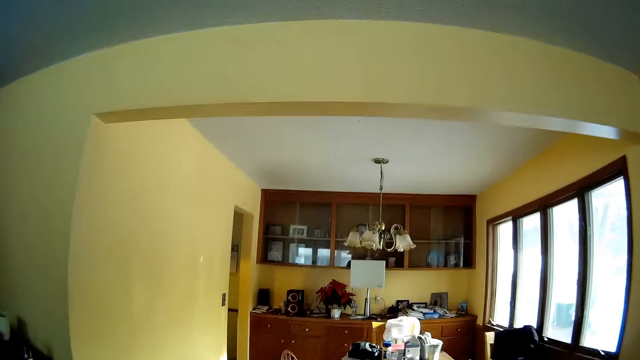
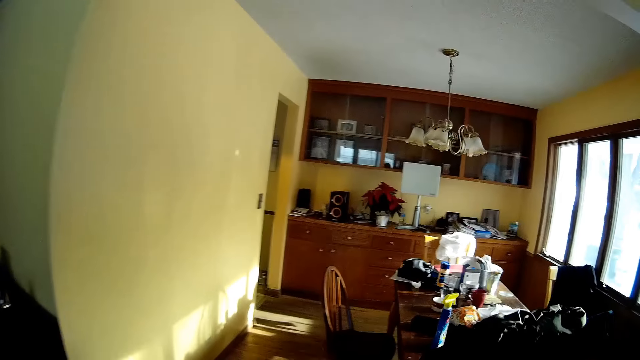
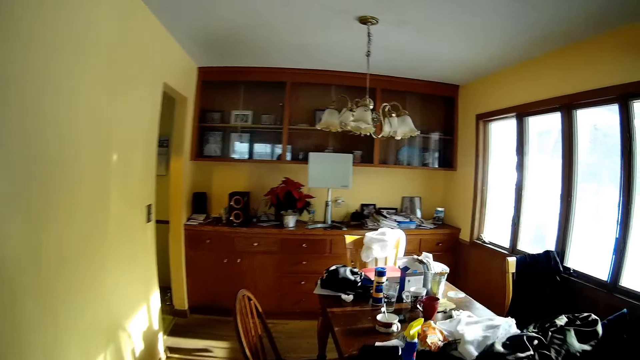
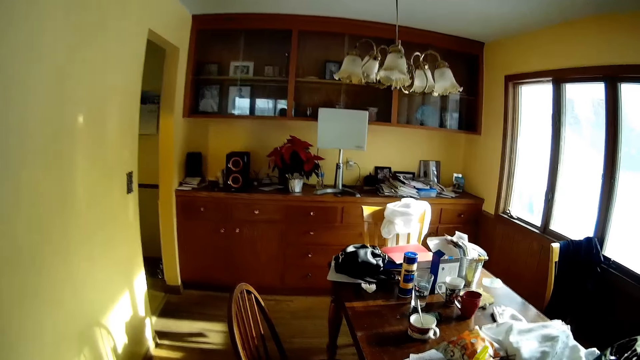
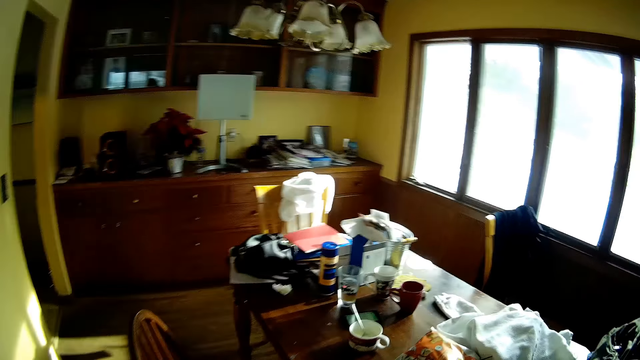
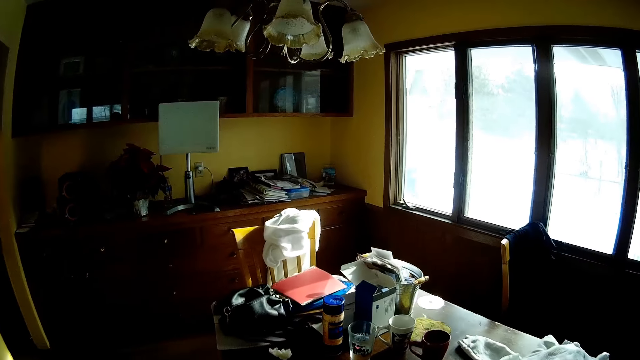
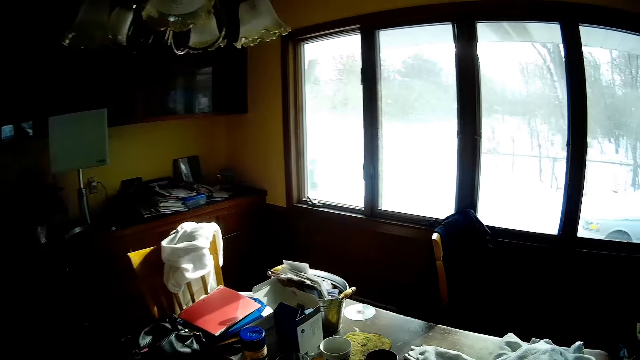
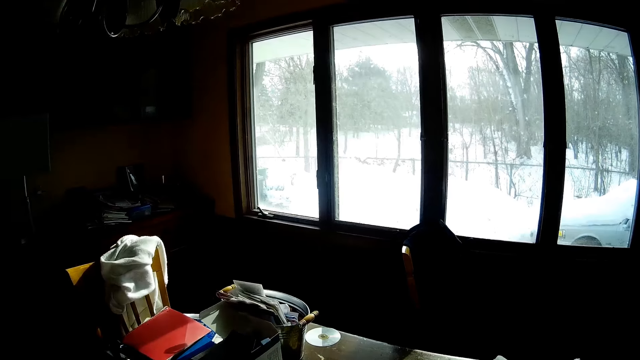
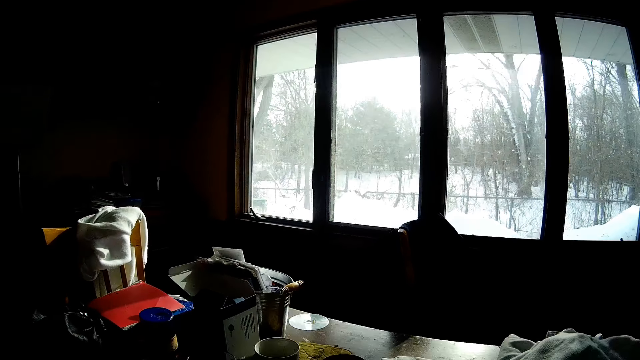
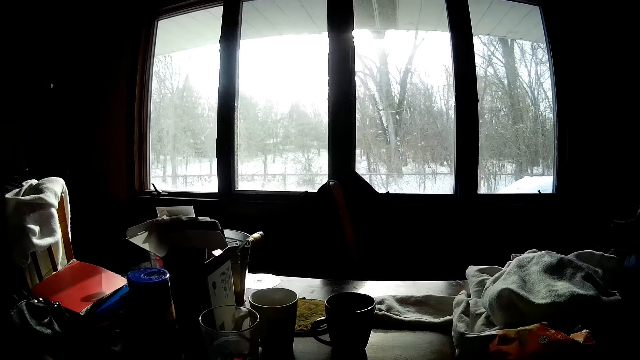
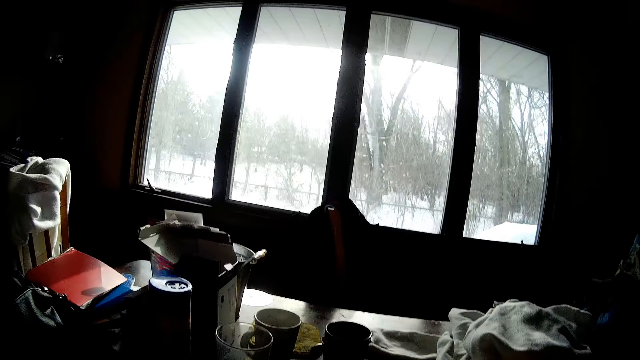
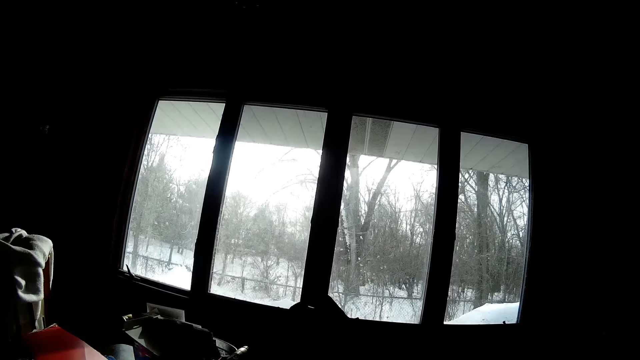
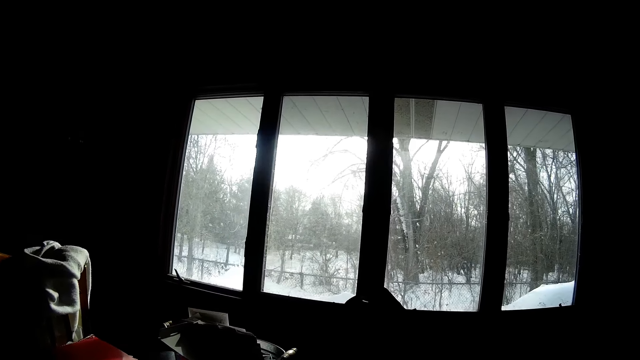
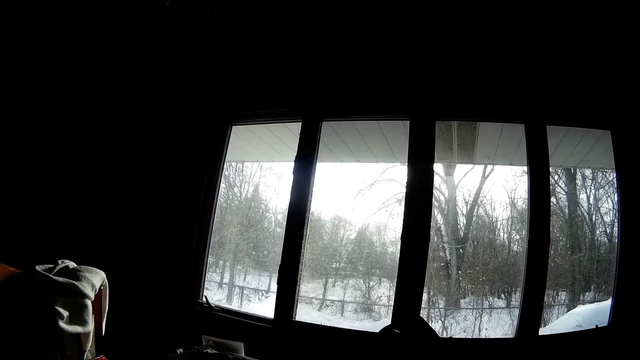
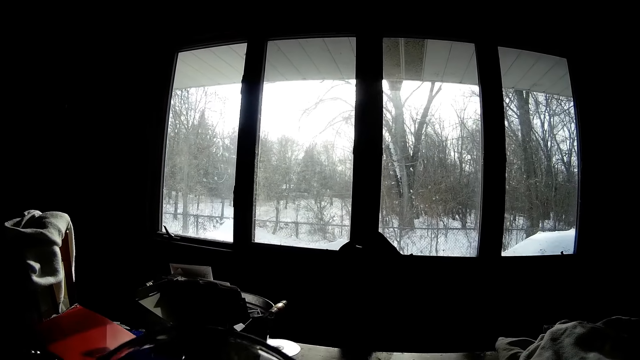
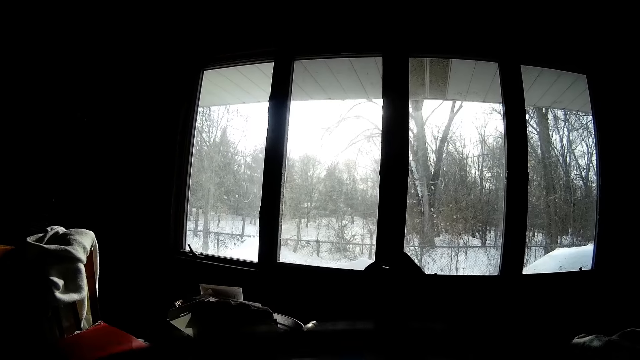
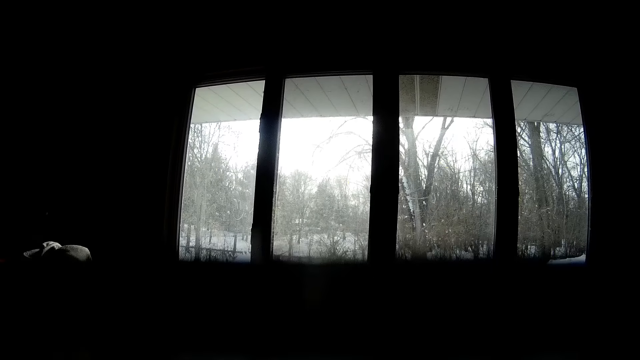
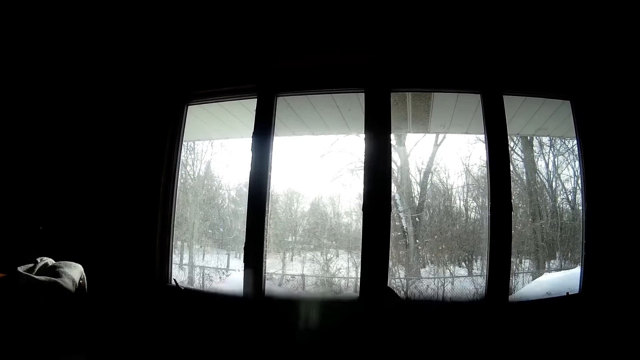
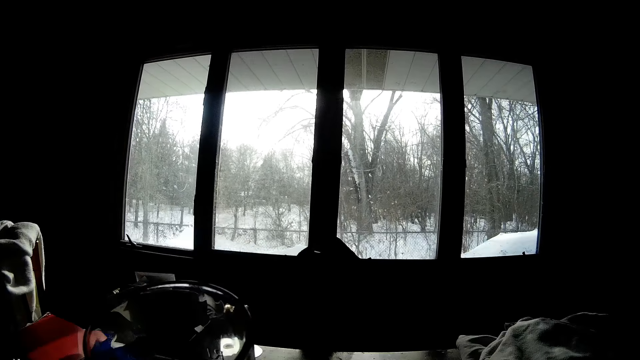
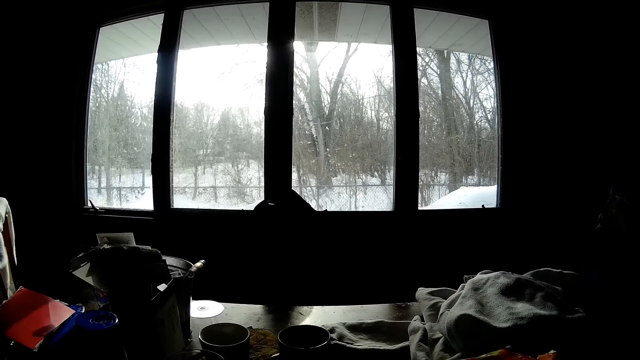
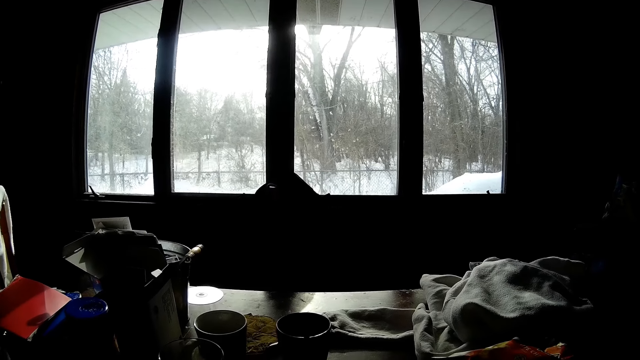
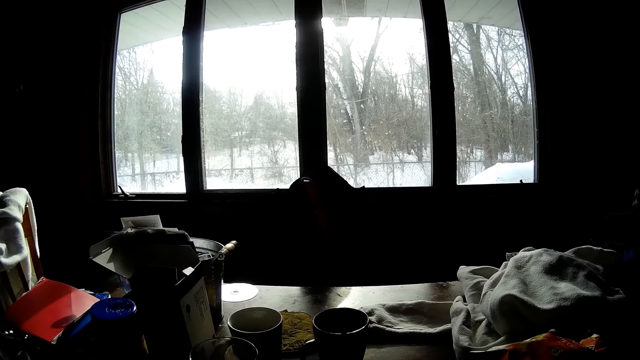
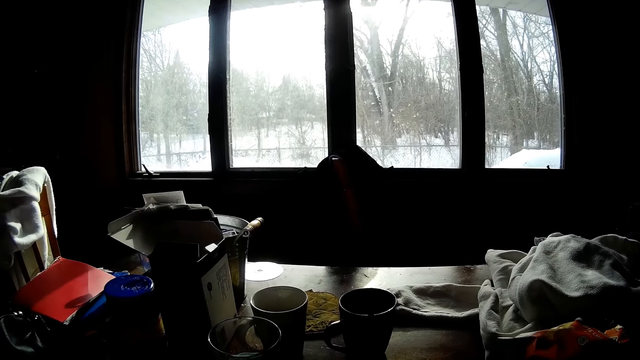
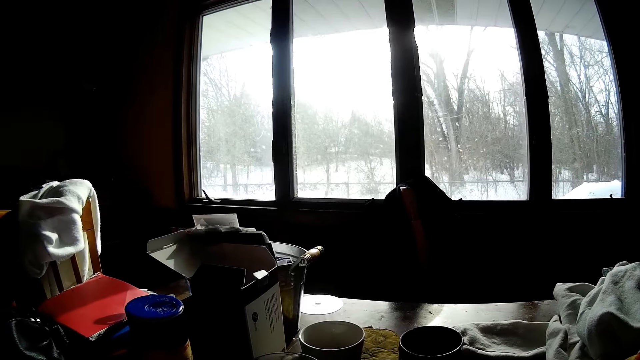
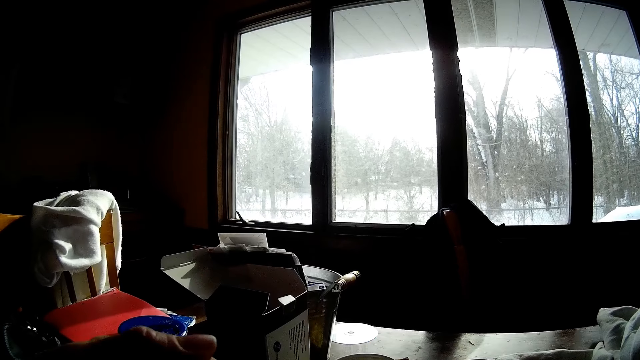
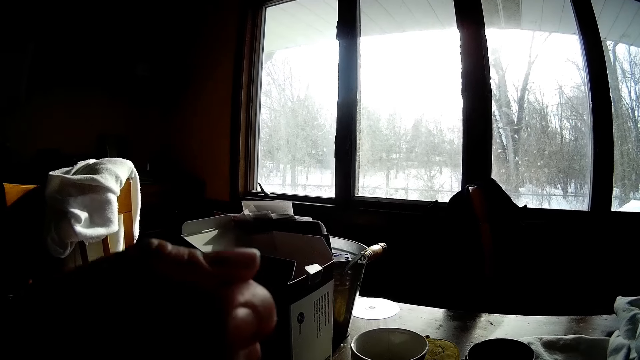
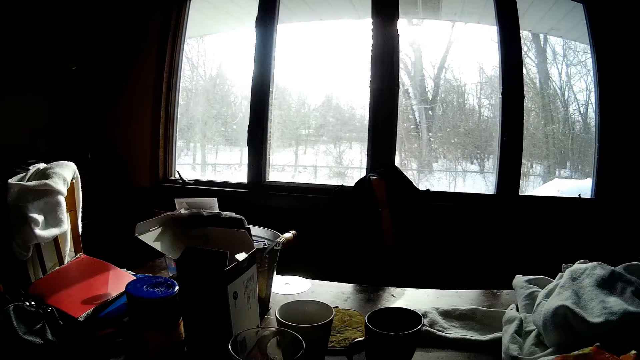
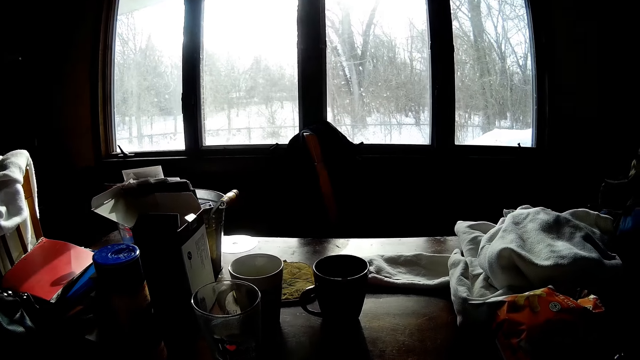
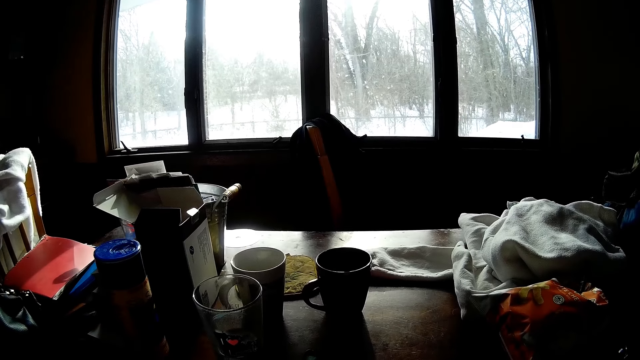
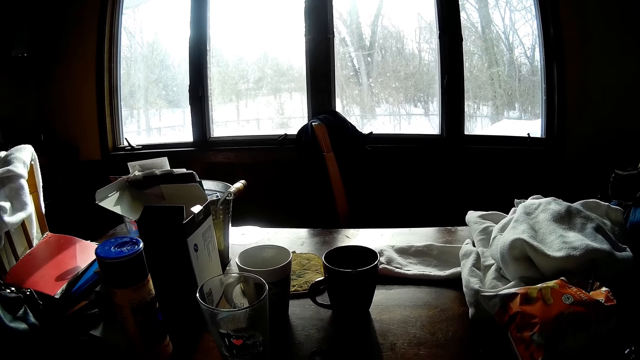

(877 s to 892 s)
The camera wearer walks out of the room into the dining area. He drinks water from a cup with his left hand. He drops the cup on the dining table with his left hand. He eats food with a spoon in his left hand at the dining table.

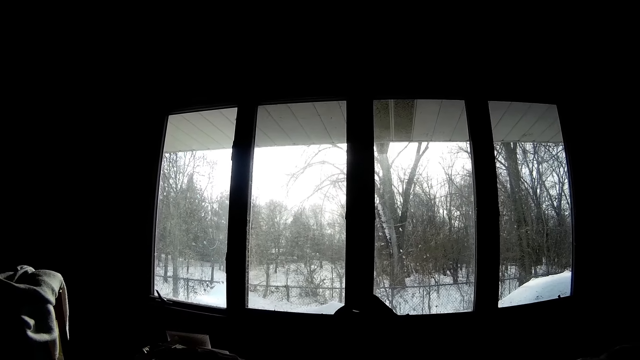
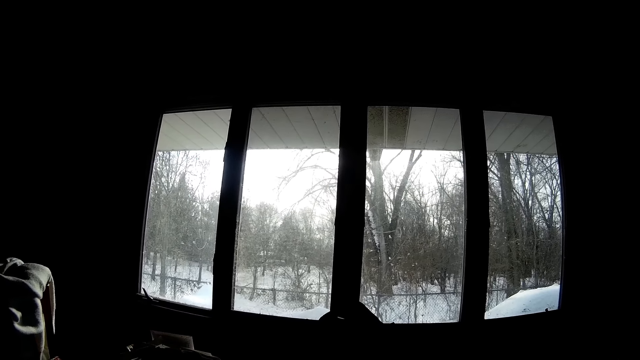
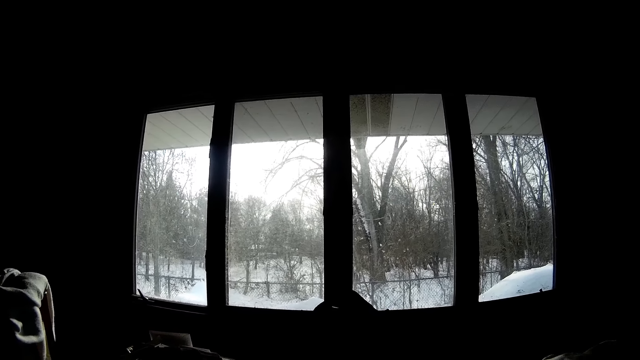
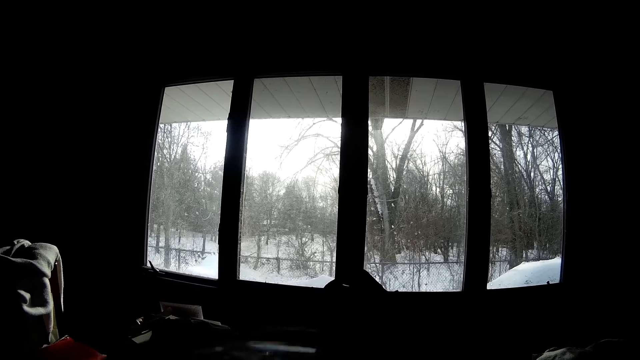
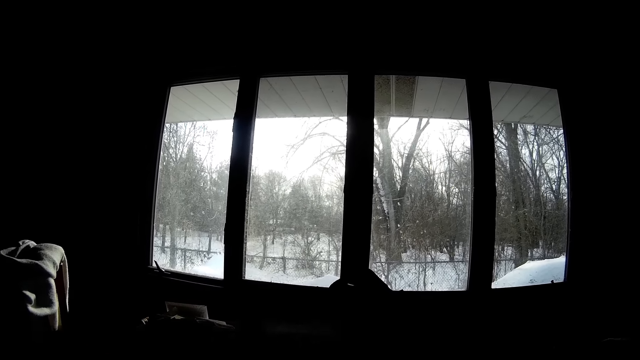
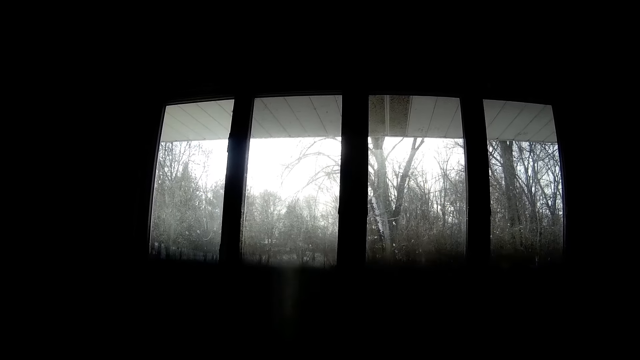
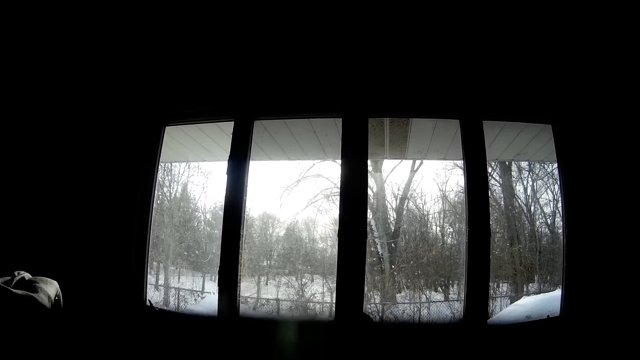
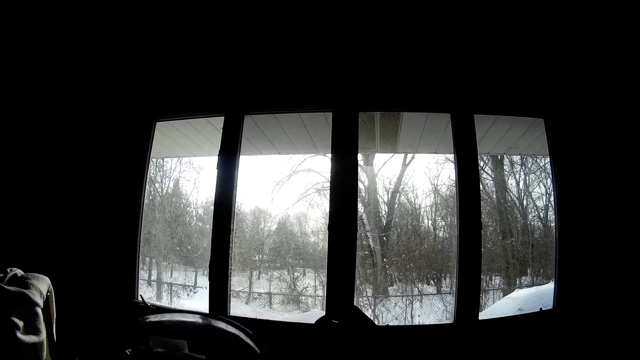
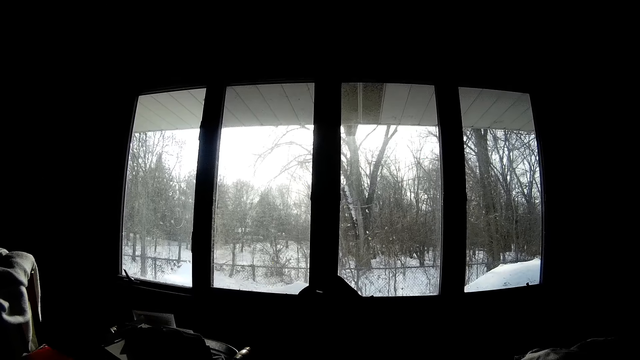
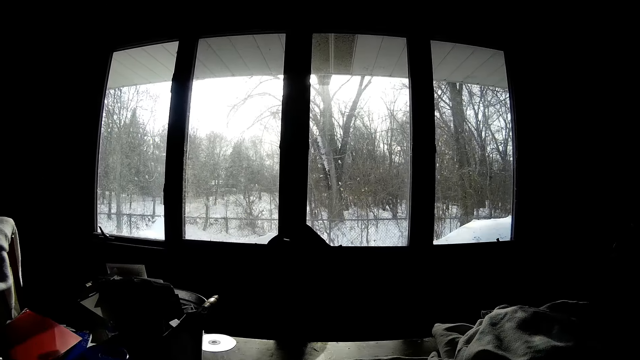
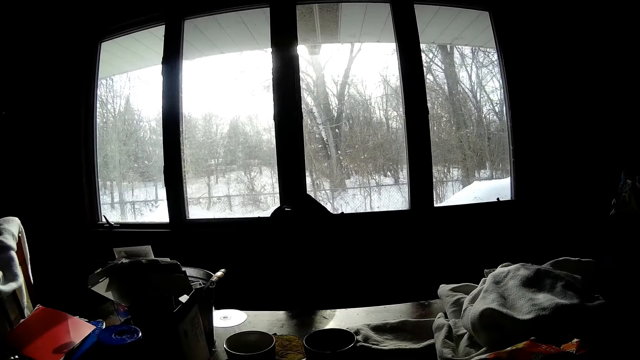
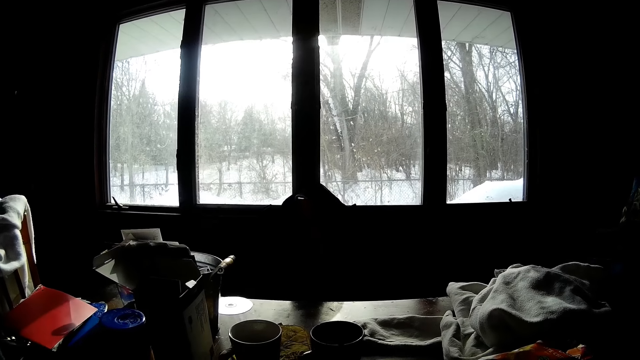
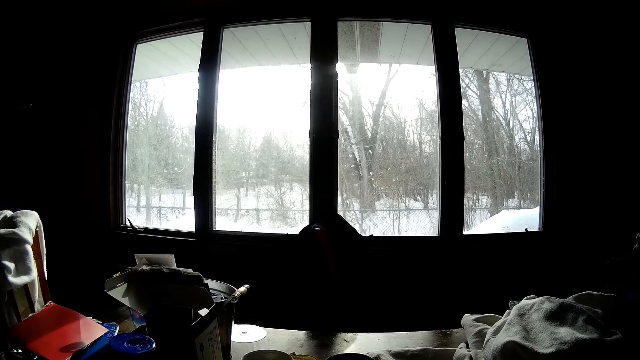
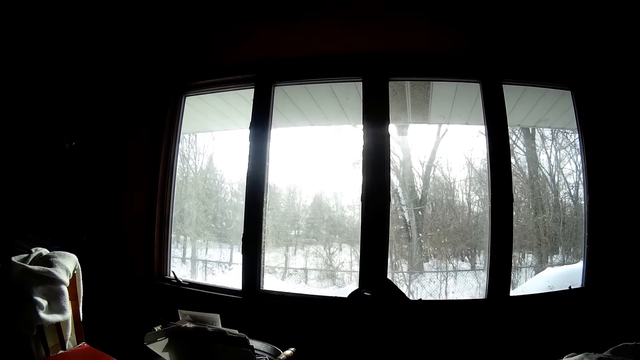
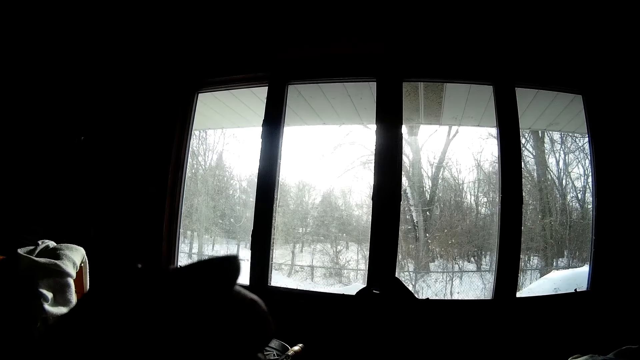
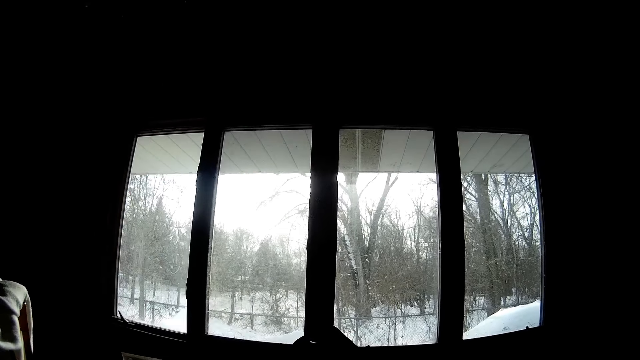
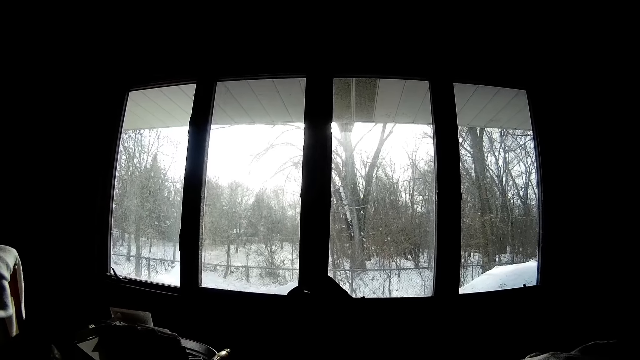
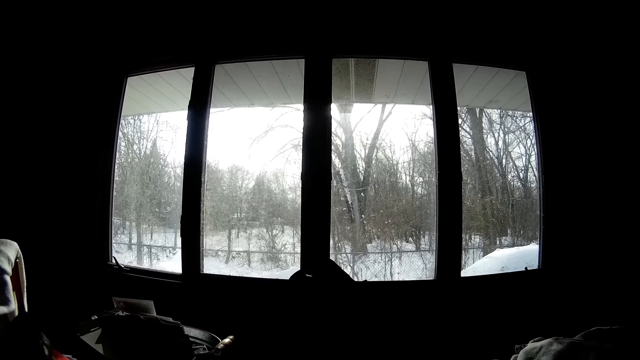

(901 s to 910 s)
The camera wearer drinks water from the cup with his left hand. He eats food with the spoon in his left hand.
